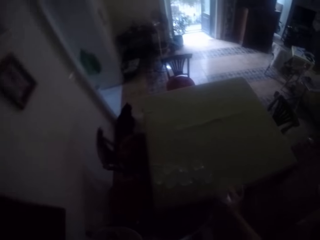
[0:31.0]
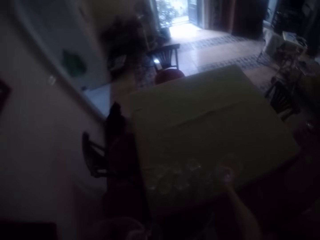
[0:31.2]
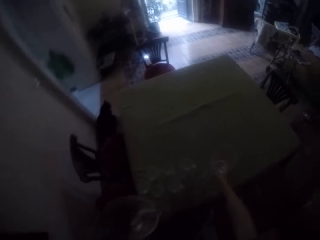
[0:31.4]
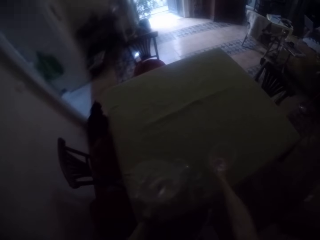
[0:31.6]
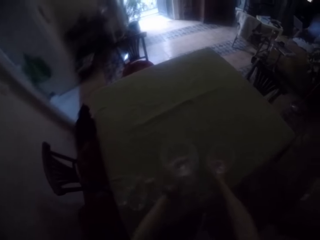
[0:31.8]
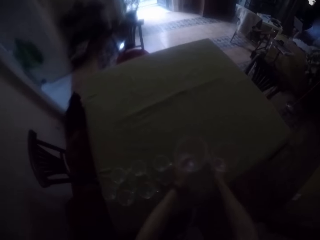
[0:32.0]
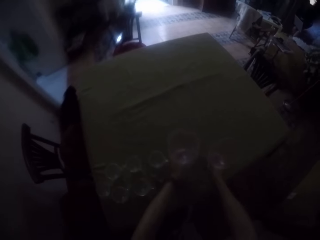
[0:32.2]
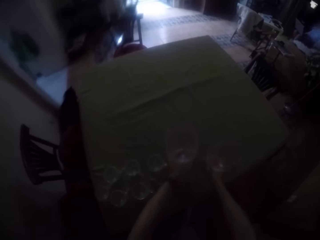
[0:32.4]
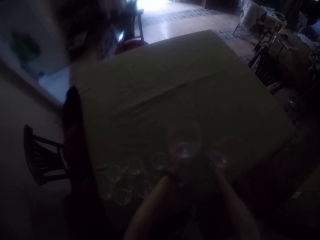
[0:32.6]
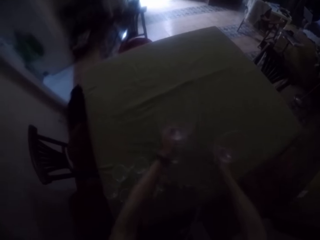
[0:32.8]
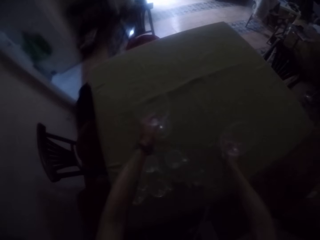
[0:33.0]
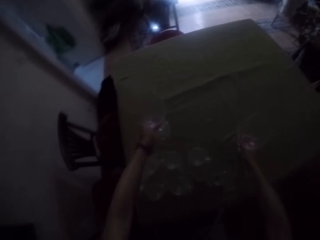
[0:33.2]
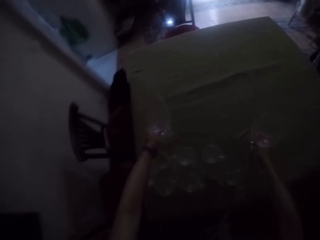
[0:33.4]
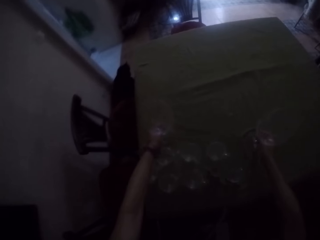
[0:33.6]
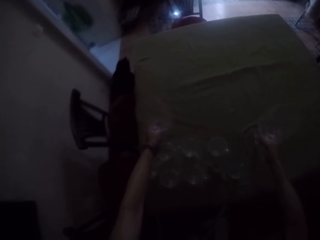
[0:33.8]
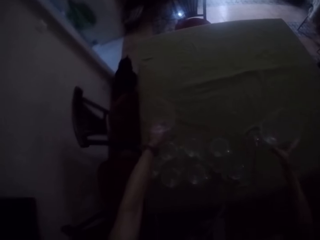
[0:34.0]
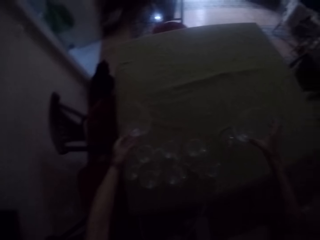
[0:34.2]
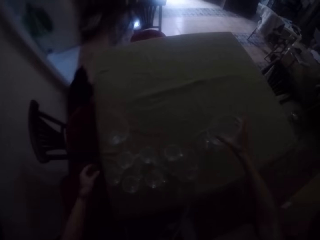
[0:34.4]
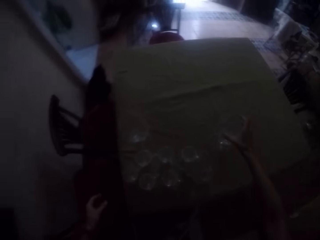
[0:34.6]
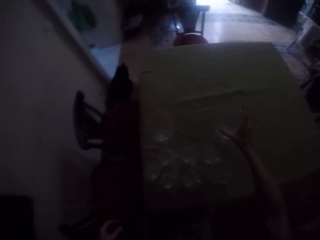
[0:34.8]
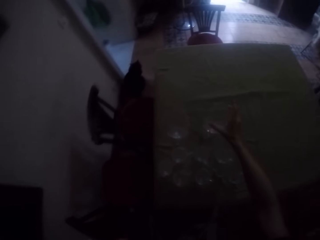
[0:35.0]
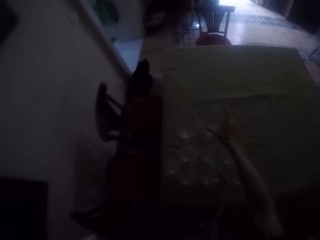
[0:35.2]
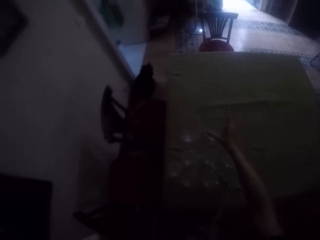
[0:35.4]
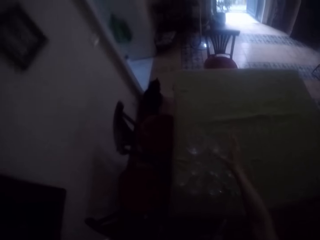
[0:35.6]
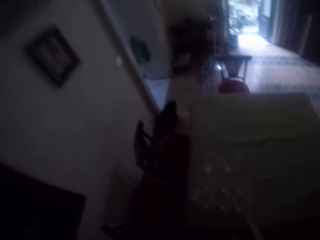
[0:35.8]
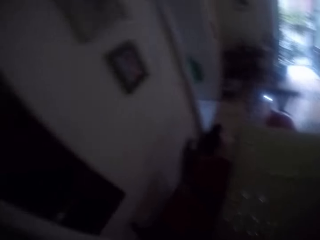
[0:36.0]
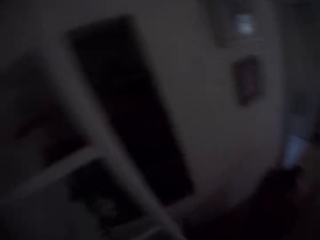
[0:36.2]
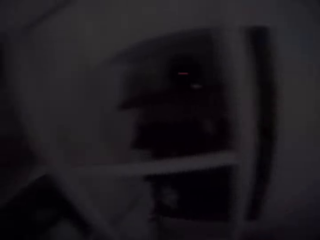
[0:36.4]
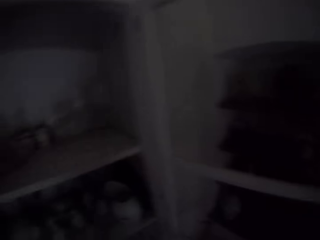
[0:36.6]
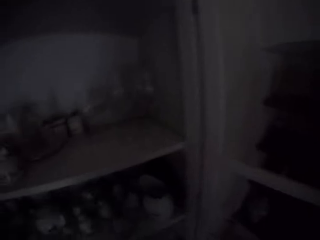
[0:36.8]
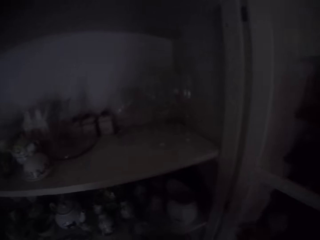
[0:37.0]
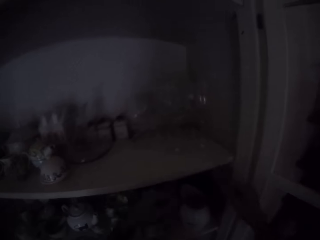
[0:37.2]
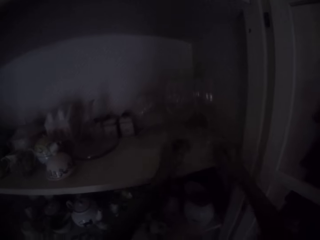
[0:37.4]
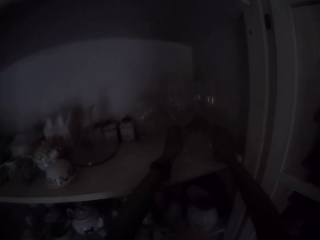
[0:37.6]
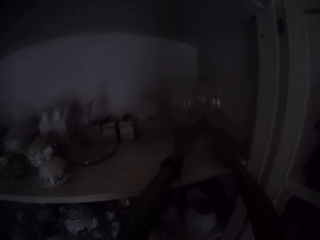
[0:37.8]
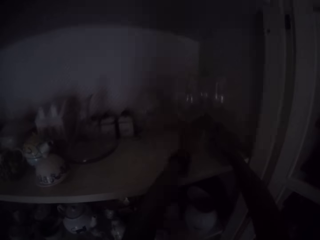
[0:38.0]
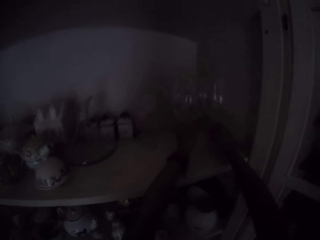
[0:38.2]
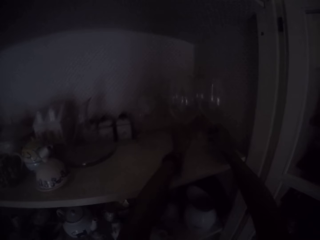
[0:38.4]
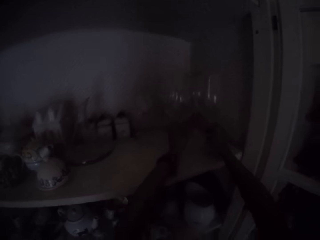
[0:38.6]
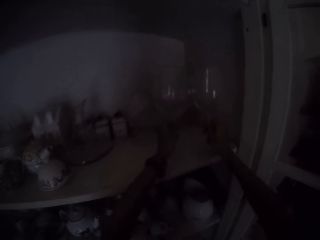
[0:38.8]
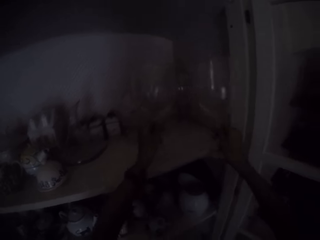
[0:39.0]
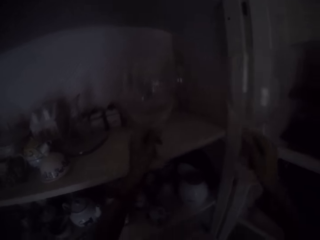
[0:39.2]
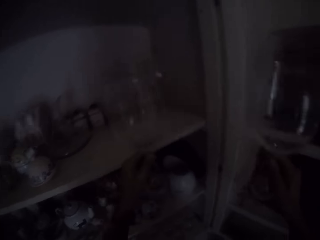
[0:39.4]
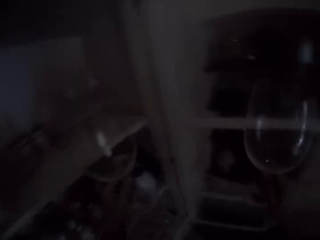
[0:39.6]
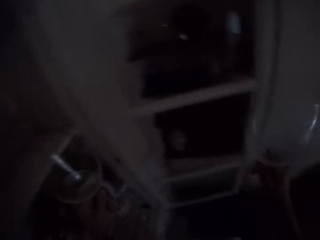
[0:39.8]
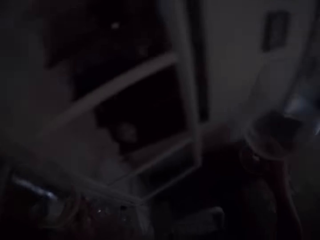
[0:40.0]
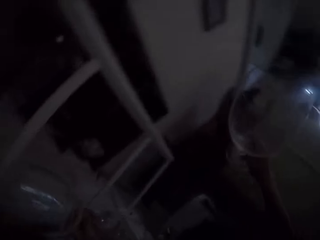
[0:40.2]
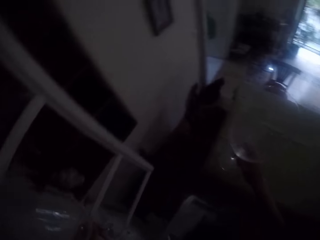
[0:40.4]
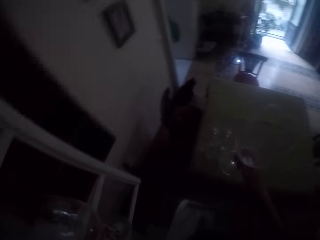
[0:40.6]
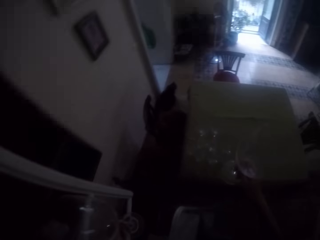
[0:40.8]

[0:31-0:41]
The camera wearer puts the glasses on the table. They pick the glasses from the drawer.

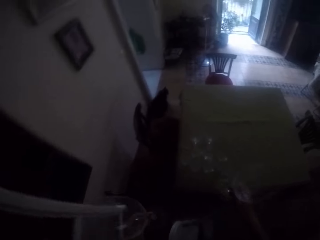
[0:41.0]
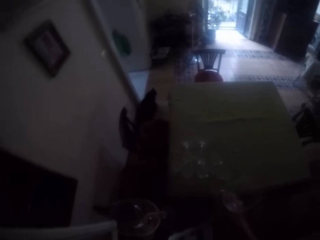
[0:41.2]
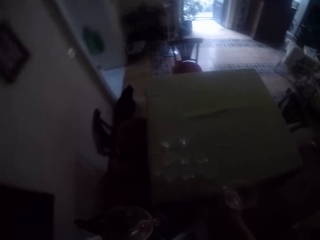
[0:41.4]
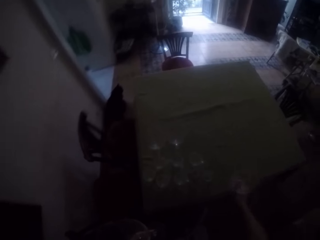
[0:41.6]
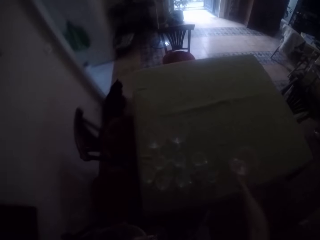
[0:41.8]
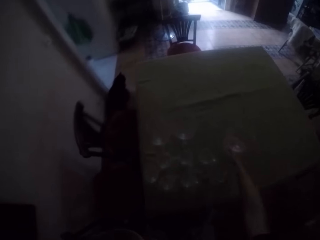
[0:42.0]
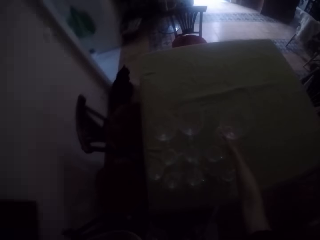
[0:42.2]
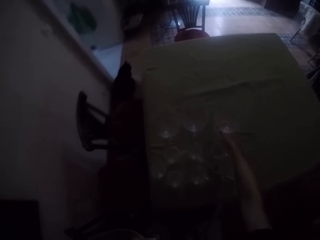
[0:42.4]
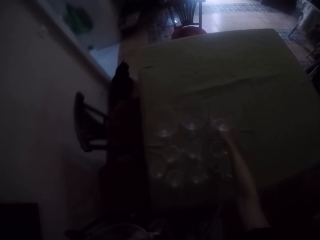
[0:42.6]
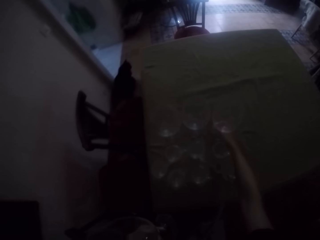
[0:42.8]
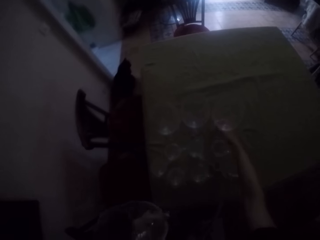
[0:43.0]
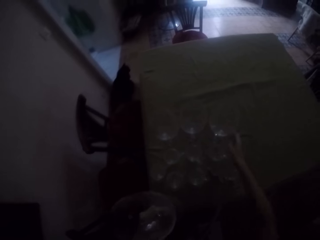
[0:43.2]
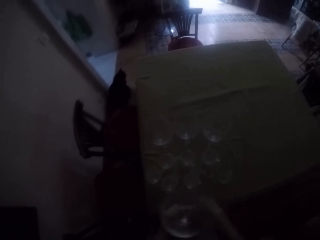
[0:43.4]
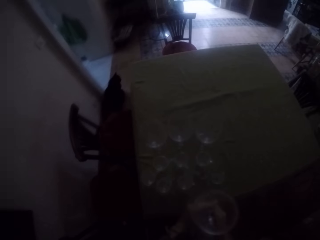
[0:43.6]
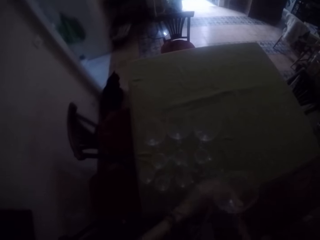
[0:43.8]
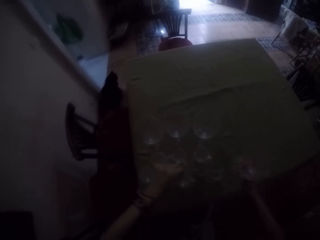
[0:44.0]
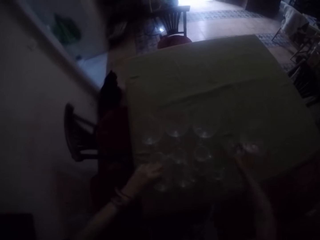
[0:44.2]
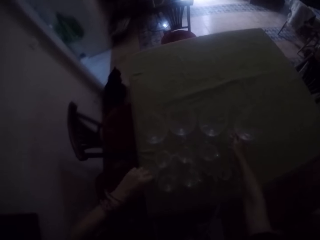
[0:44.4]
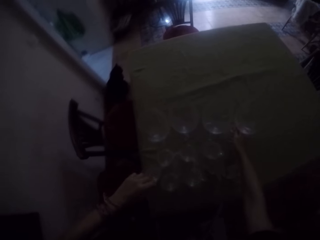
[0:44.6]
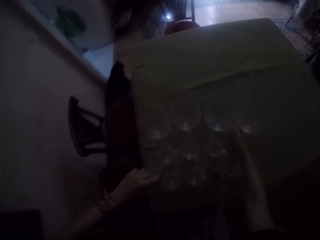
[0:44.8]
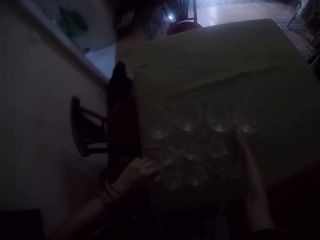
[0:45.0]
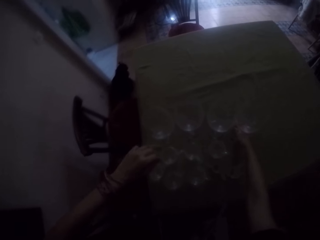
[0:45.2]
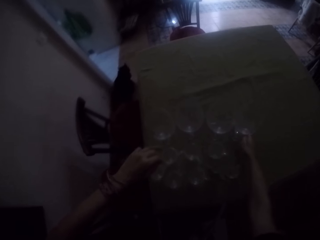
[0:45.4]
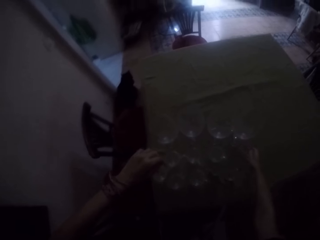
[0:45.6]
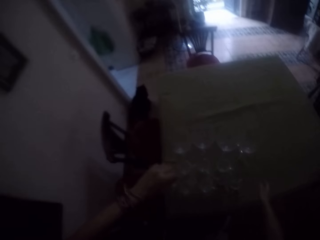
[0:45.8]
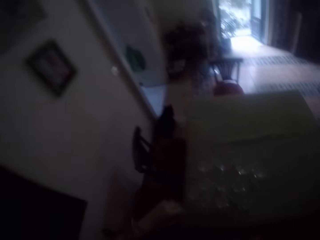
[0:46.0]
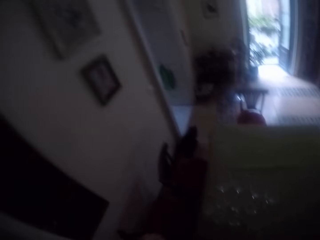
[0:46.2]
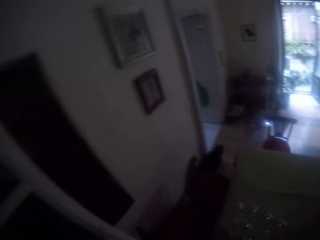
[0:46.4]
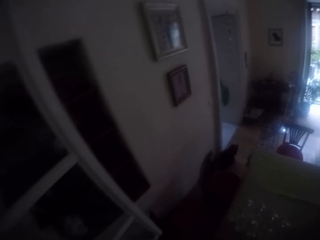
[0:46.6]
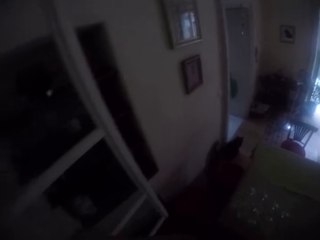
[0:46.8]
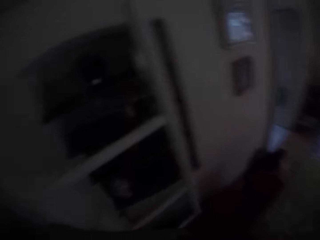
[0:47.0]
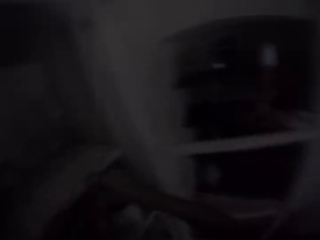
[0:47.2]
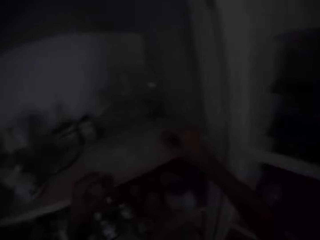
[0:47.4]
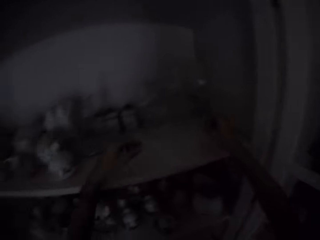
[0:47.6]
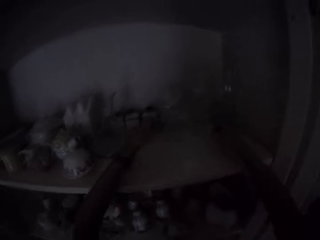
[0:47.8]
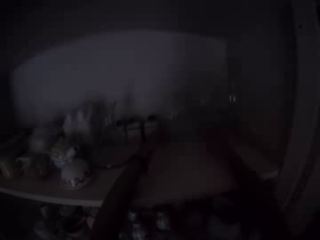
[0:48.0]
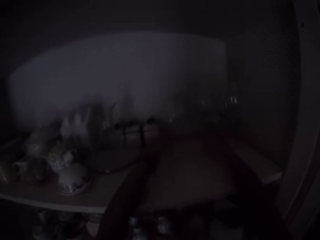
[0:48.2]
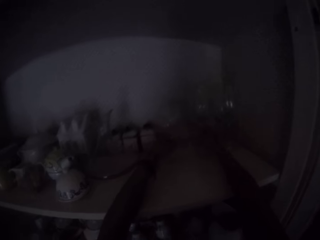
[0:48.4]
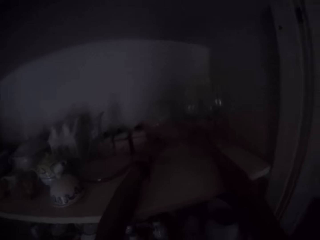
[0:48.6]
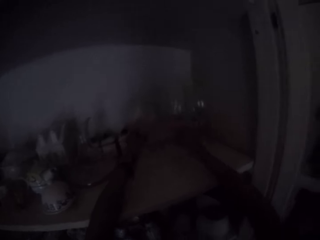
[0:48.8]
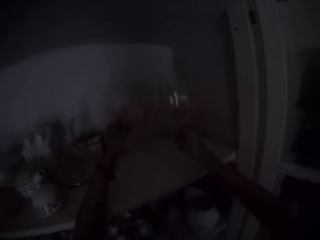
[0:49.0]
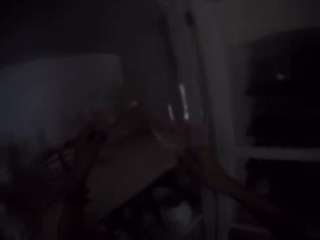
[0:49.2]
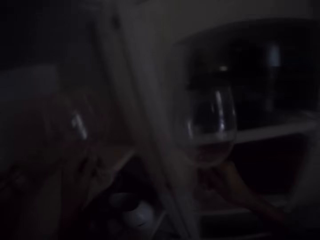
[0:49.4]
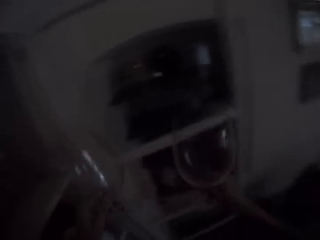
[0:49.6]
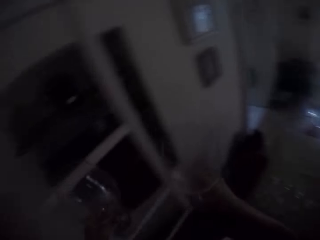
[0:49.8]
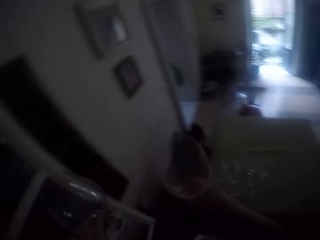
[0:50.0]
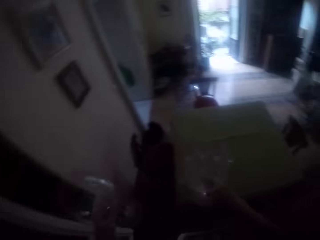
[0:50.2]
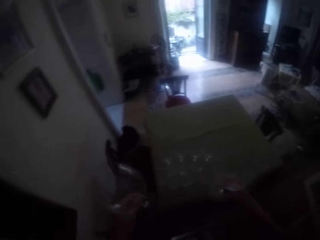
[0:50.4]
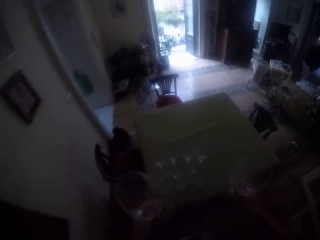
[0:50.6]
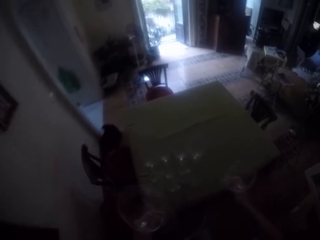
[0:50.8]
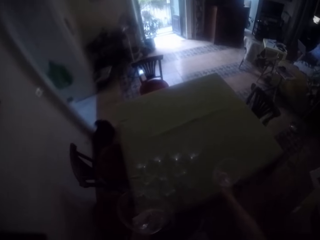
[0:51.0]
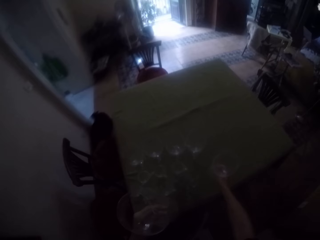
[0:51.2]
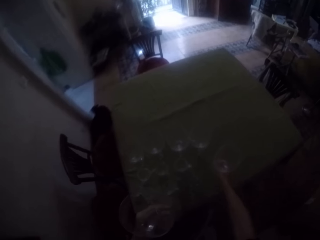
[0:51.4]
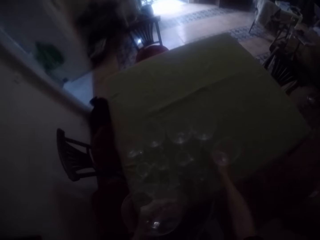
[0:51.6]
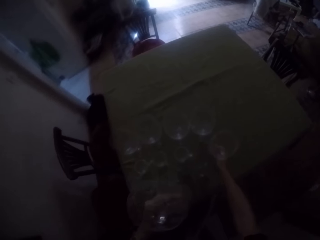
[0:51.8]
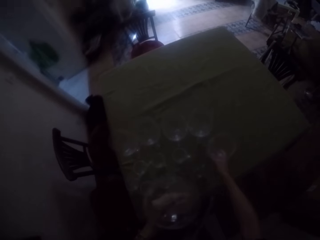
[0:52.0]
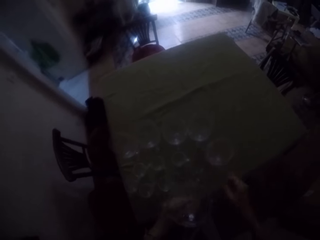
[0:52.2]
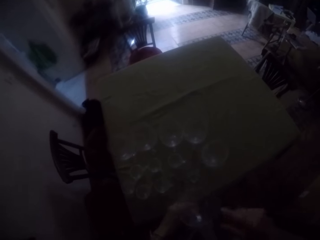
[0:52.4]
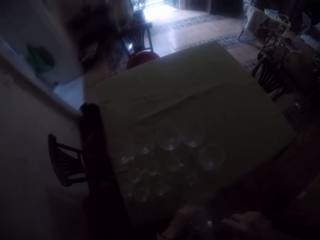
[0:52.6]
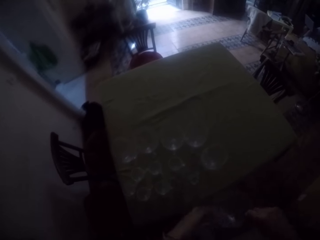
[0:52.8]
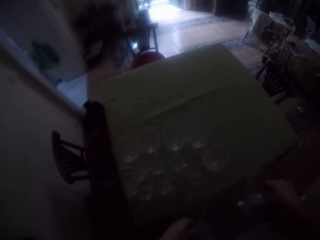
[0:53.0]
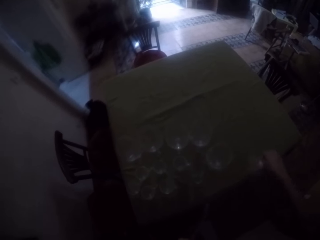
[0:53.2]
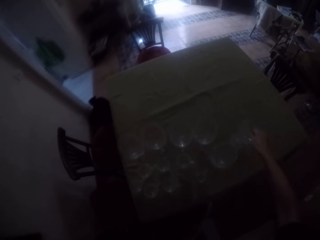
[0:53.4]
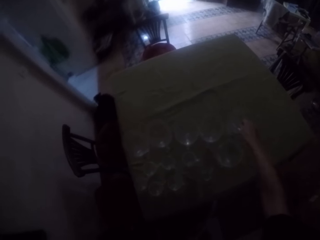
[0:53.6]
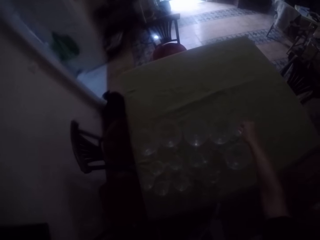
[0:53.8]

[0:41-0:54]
The camera wearer puts the glasses on the table. They pick the glasses from the drawer. They put the glasses on the table.
